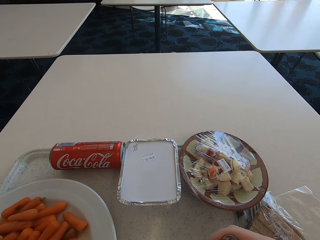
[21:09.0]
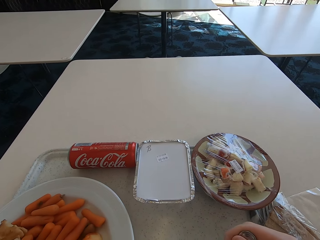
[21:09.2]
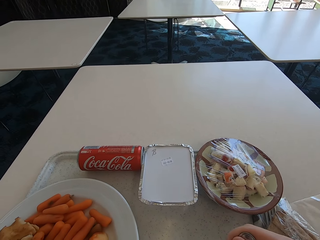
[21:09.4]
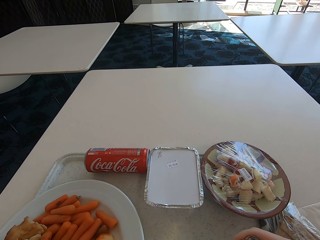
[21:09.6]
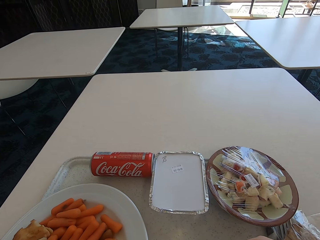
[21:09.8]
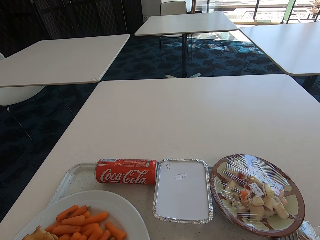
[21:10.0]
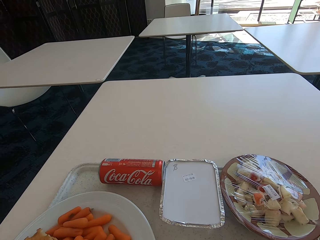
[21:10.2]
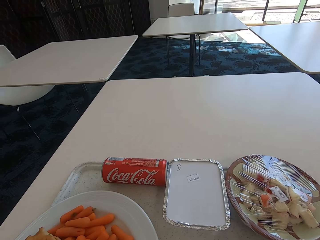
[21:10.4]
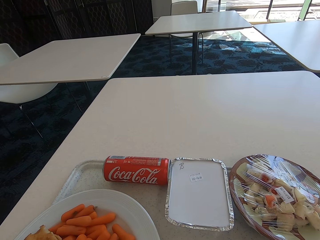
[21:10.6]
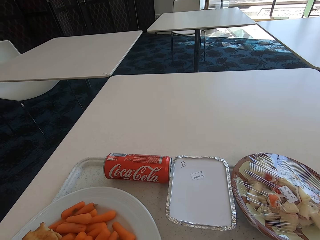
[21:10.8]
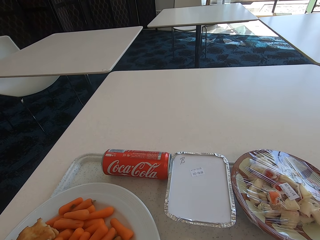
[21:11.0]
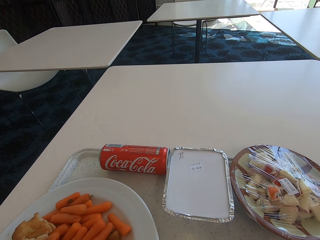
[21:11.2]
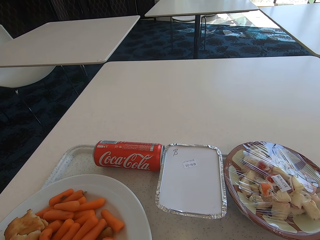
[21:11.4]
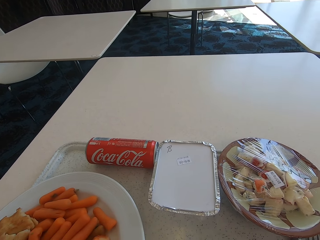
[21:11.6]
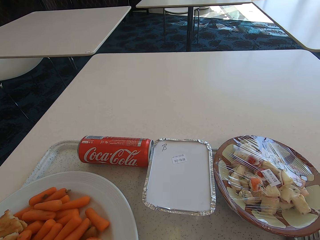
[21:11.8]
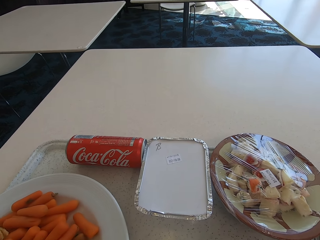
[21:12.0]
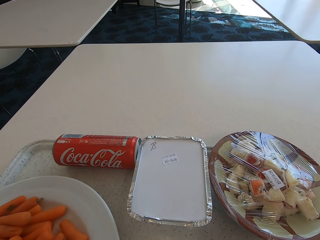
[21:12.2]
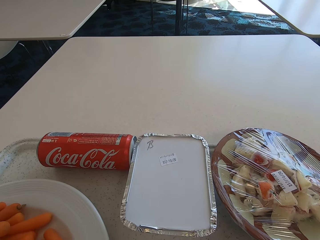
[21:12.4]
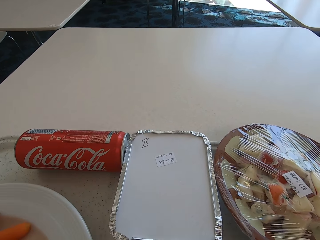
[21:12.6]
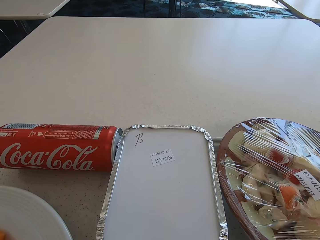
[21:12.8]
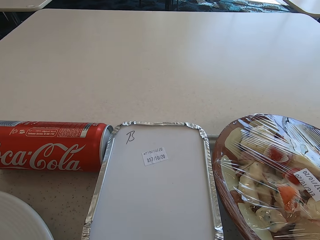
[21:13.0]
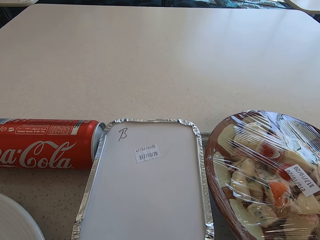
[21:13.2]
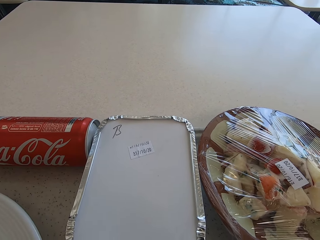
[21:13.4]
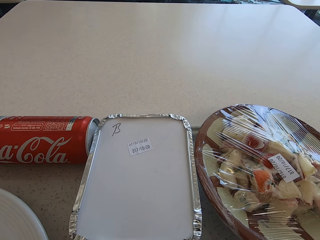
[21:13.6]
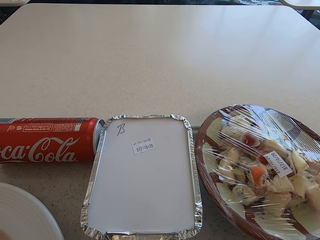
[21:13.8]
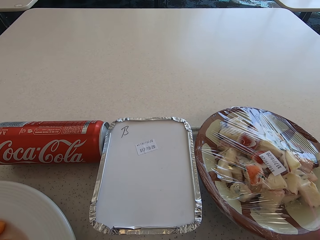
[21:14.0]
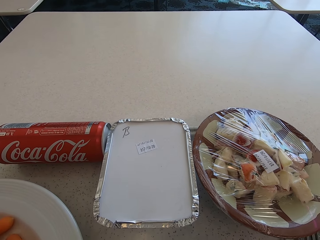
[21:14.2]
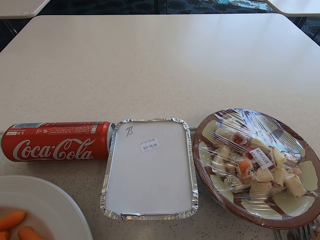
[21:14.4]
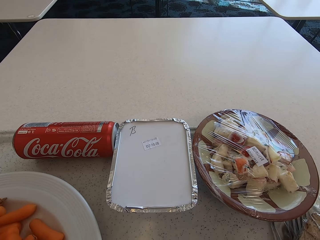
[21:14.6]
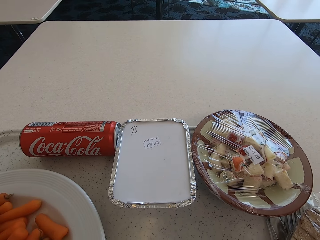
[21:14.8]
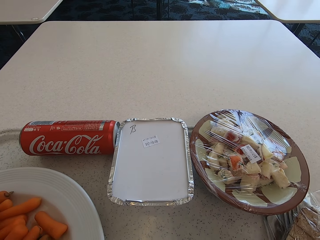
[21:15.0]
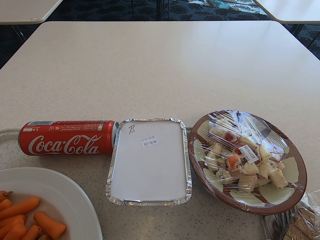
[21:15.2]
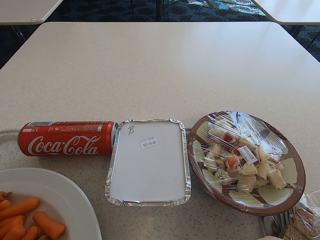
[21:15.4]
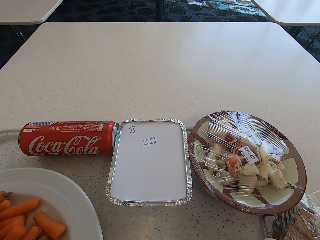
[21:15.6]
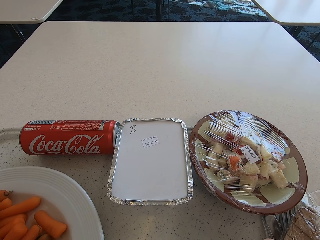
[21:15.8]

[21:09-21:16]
The camera wearer sips the tea.

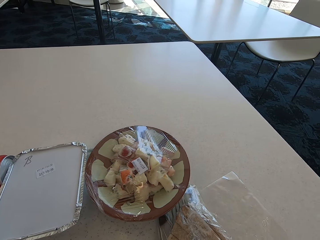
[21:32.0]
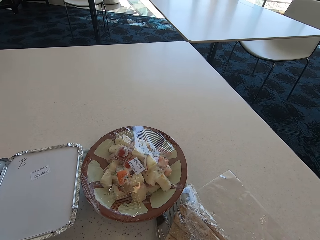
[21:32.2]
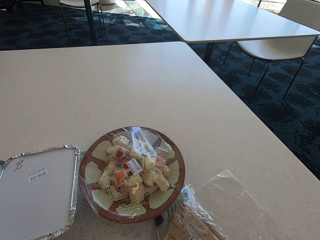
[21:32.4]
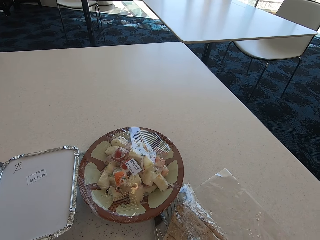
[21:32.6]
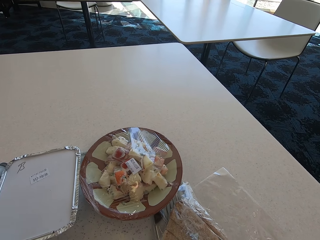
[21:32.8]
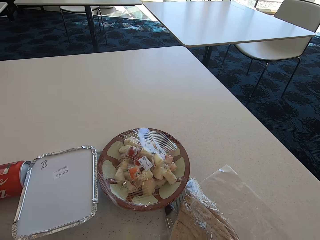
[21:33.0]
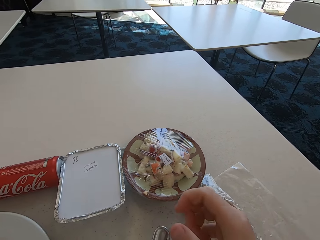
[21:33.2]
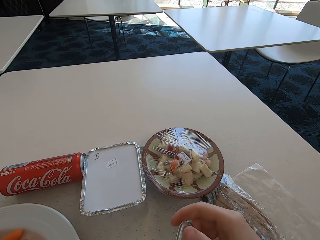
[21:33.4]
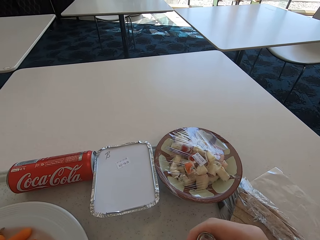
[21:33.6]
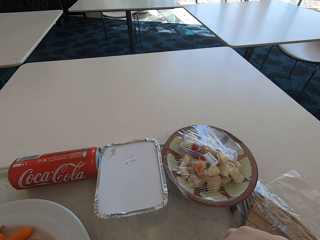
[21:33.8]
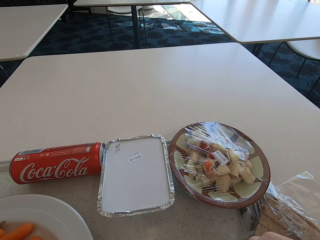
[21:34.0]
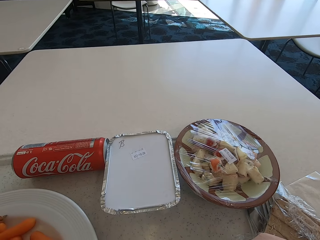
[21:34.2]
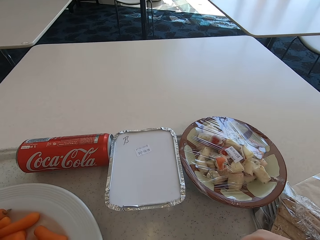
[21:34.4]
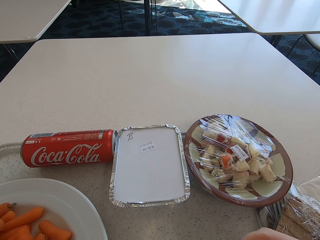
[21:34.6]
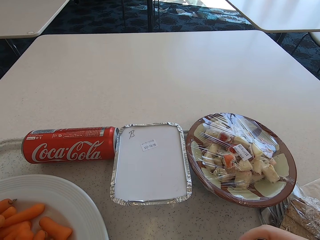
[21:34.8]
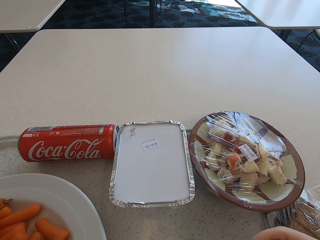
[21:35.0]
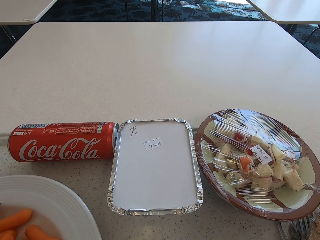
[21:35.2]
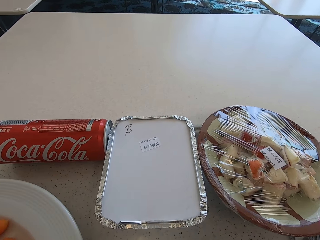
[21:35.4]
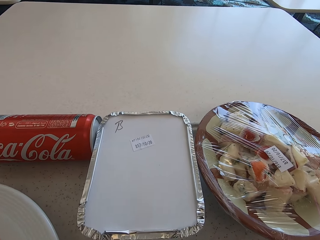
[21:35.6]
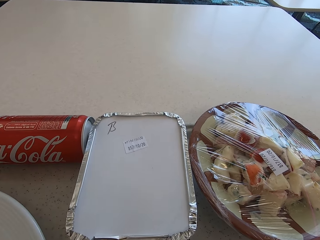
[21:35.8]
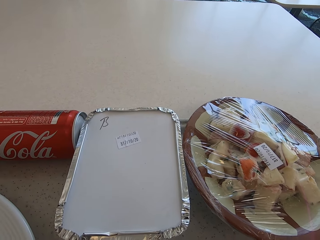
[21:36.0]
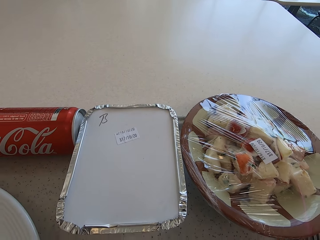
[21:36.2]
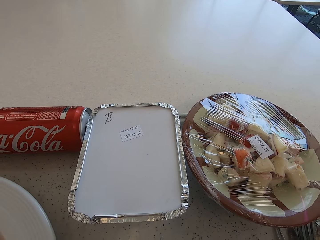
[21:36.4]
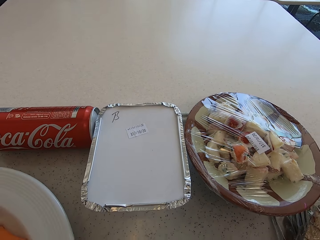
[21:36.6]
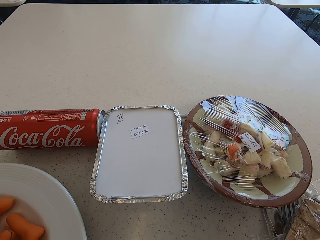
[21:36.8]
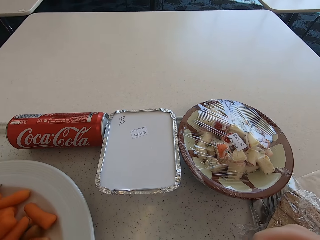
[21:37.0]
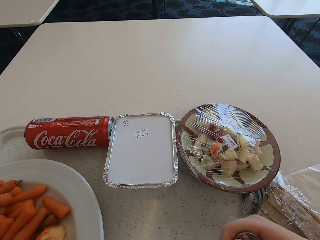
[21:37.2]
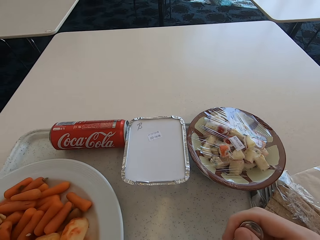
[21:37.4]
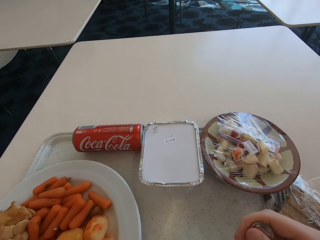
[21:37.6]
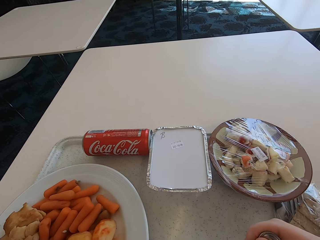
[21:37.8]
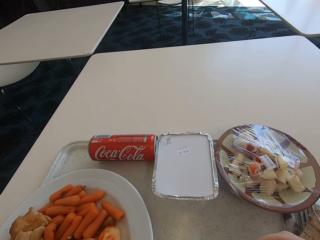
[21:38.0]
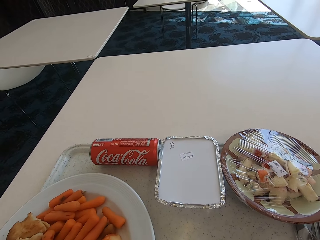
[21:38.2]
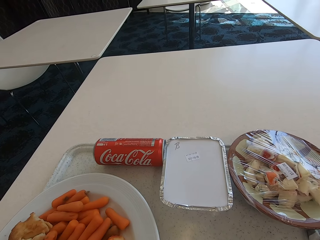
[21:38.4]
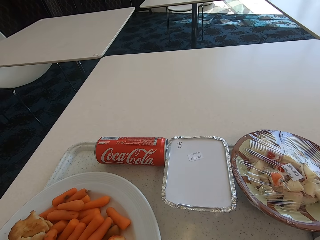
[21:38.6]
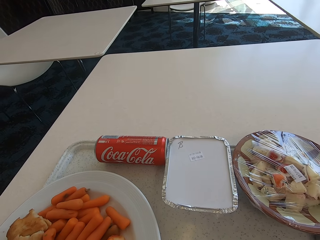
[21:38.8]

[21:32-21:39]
The camera wearer holds the spoon.

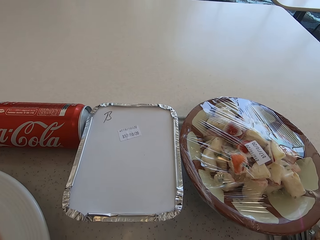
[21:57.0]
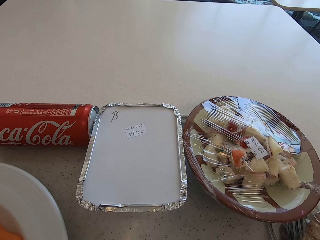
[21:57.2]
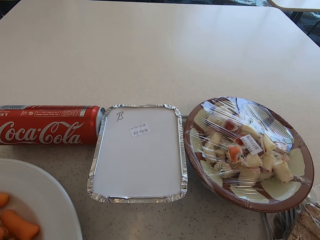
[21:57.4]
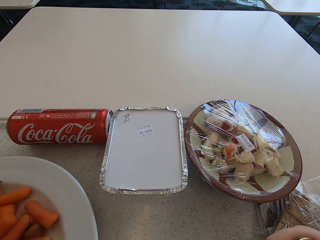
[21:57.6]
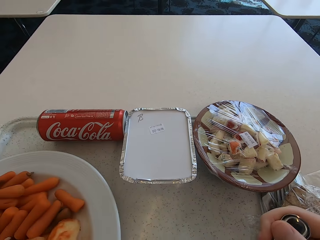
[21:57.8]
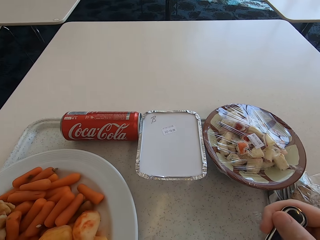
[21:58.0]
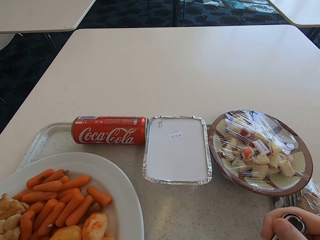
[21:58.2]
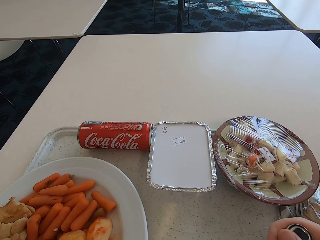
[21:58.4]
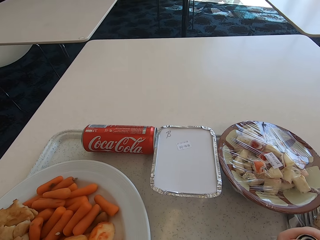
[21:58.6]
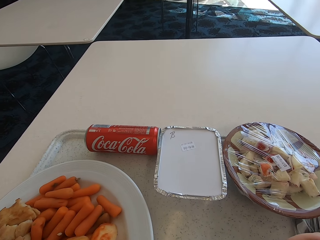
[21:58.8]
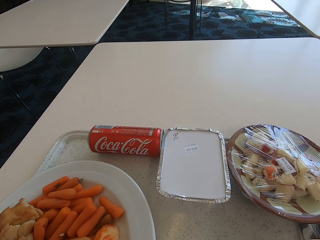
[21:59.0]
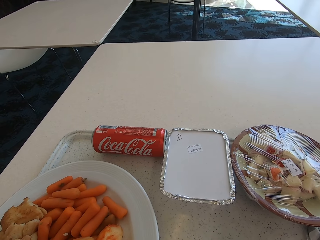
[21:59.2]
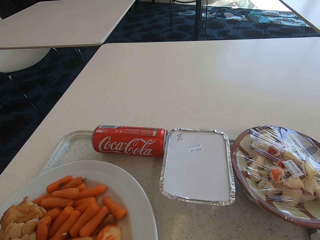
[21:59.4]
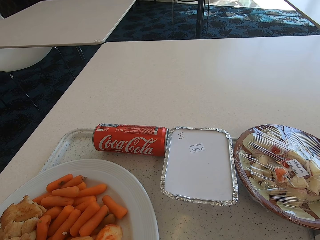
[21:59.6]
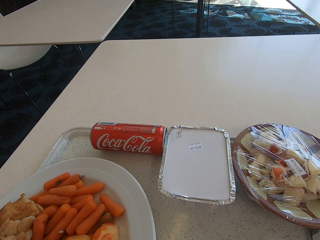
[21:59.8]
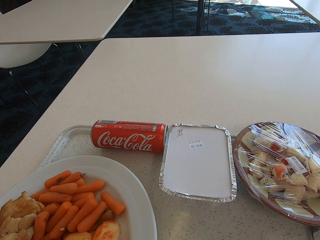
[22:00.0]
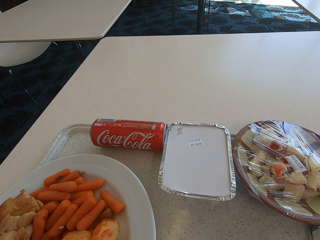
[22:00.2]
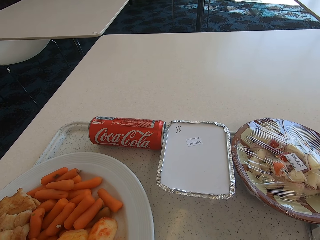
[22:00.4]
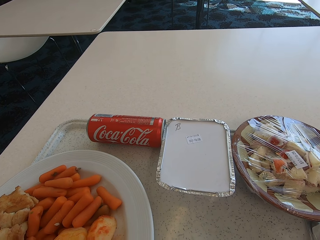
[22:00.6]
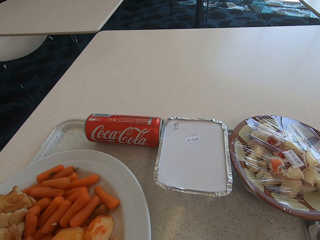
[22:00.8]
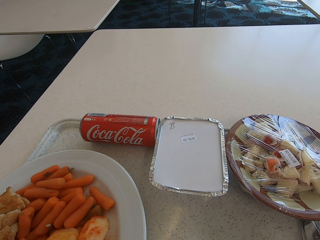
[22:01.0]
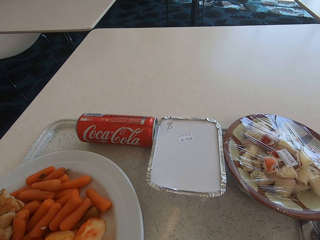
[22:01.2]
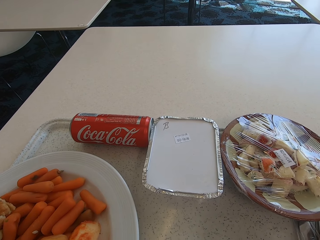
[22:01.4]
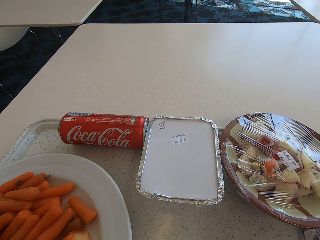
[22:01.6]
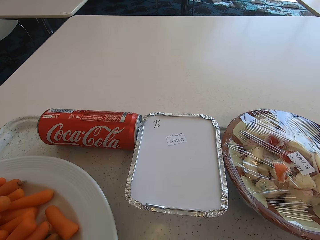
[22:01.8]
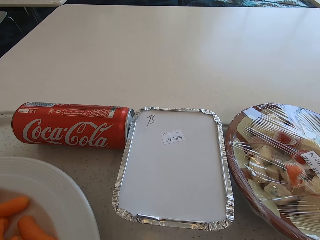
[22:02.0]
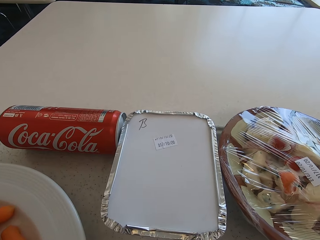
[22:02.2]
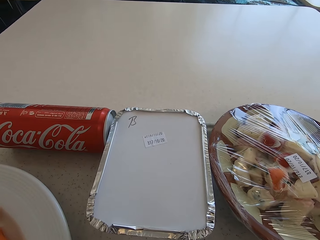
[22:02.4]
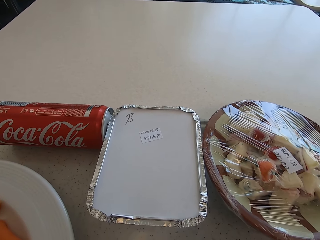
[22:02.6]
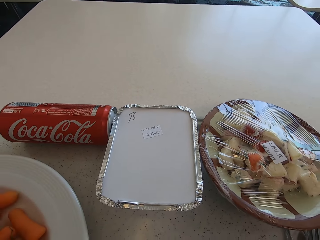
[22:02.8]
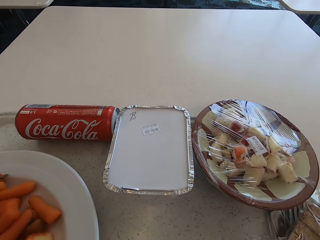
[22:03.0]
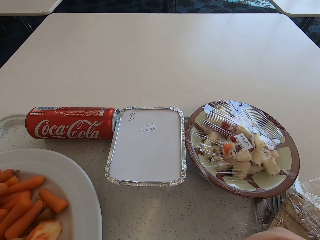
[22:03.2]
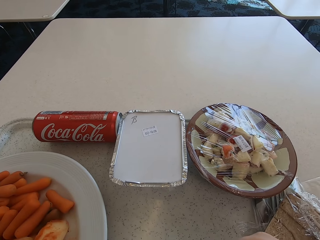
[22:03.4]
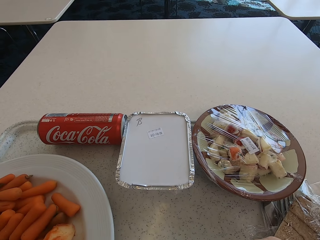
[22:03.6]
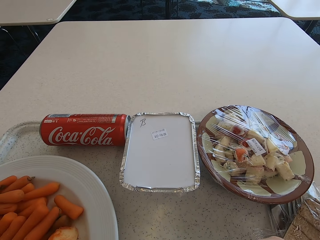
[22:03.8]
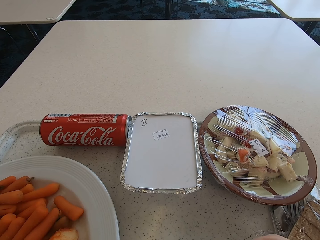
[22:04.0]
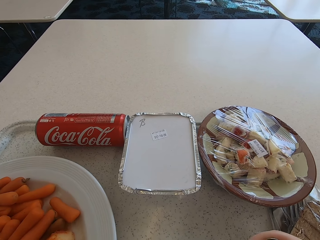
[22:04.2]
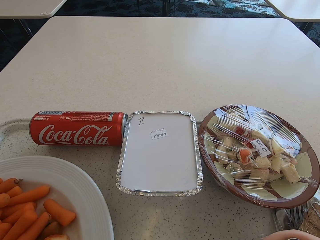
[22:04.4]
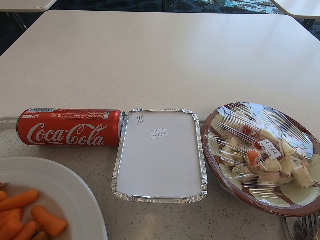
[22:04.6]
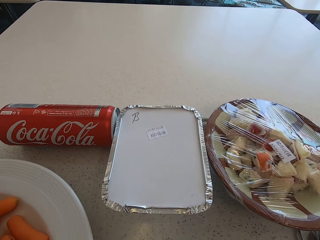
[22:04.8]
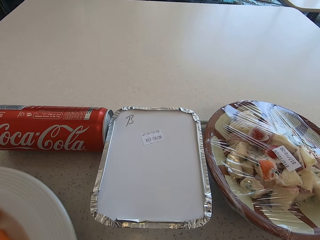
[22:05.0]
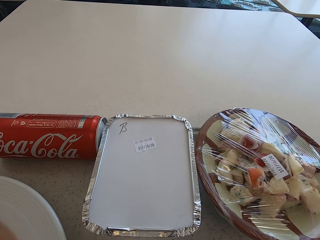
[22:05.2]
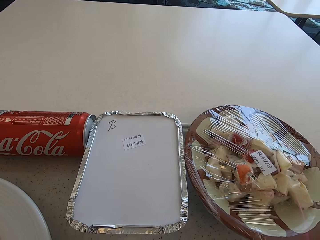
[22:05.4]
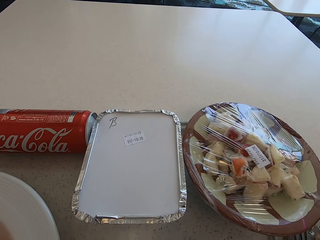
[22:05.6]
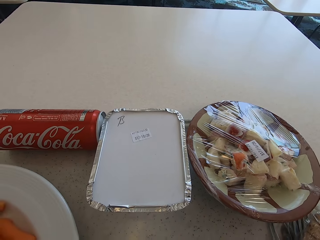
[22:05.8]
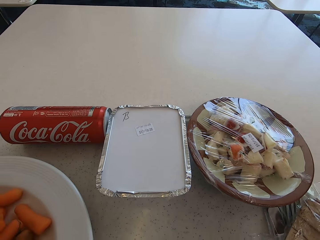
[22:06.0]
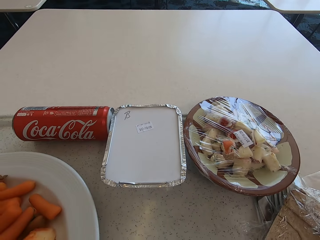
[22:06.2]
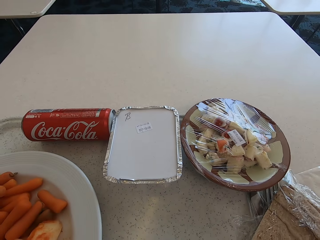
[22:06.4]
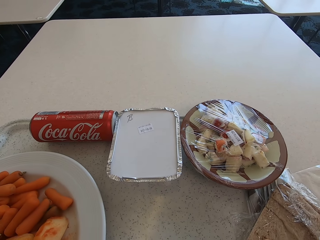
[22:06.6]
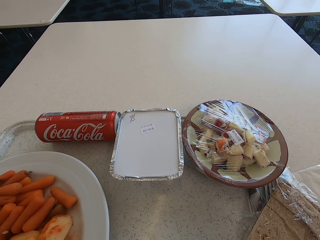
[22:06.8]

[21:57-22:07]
The camera wearer holds a spoon in the soup. They look around the table.
